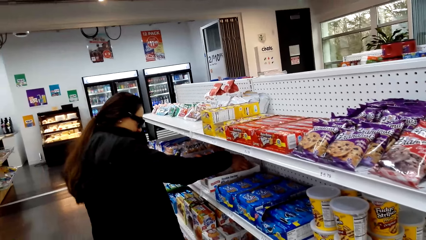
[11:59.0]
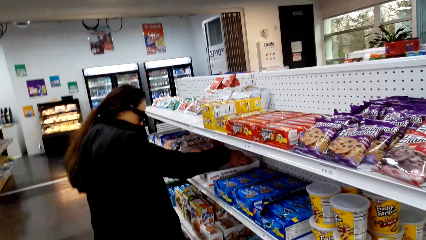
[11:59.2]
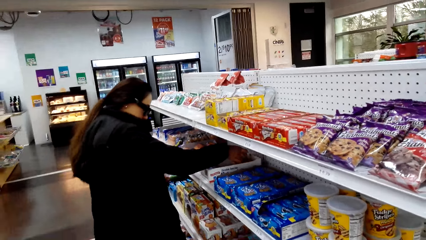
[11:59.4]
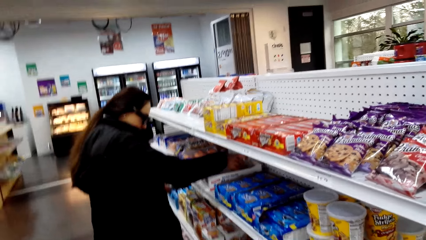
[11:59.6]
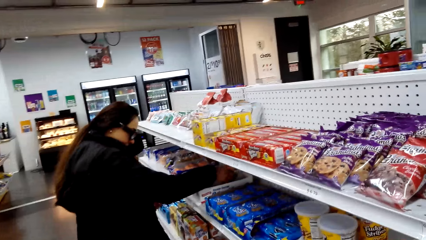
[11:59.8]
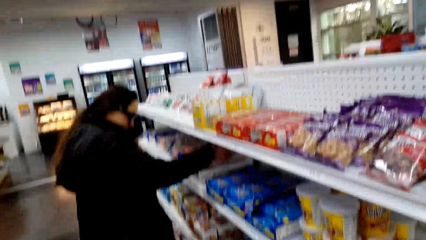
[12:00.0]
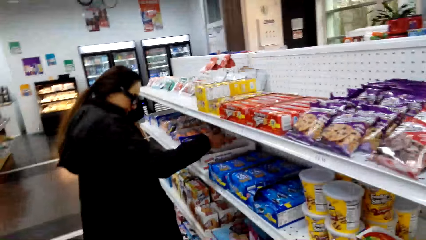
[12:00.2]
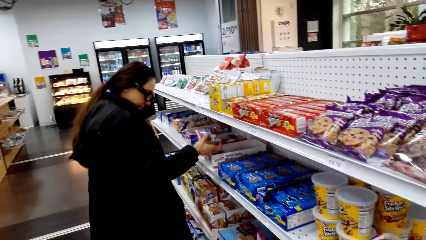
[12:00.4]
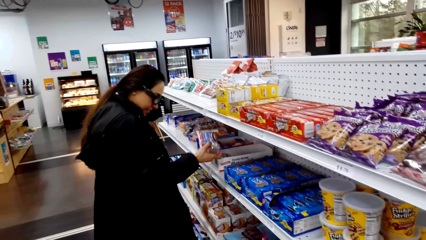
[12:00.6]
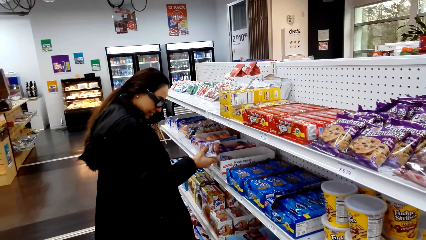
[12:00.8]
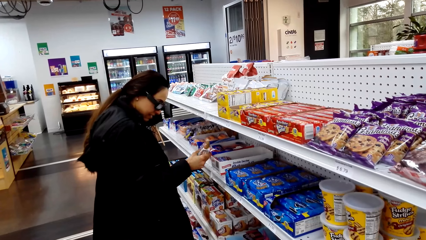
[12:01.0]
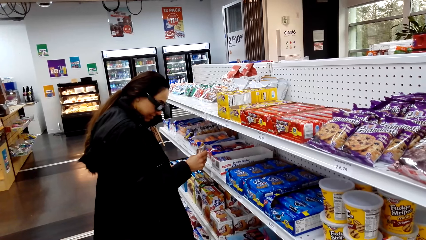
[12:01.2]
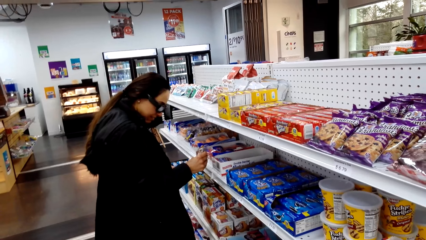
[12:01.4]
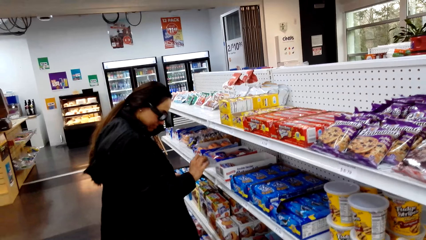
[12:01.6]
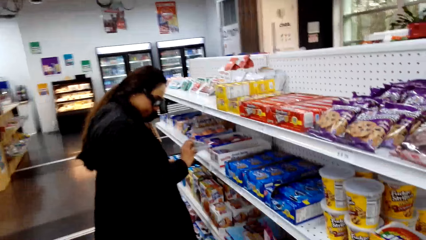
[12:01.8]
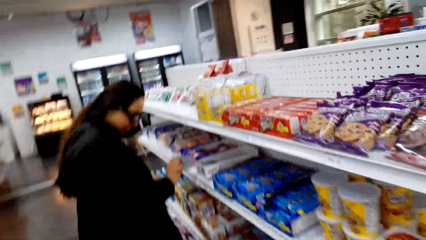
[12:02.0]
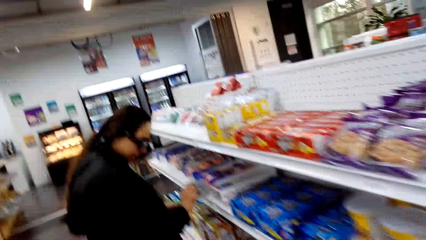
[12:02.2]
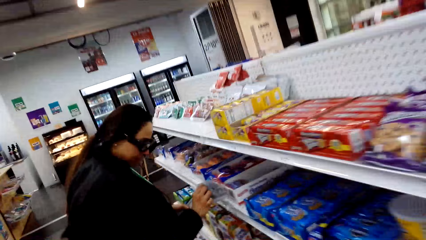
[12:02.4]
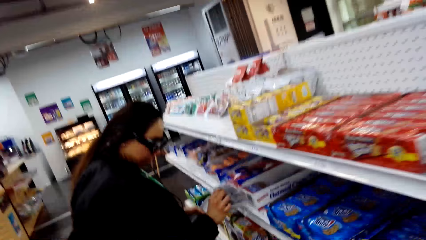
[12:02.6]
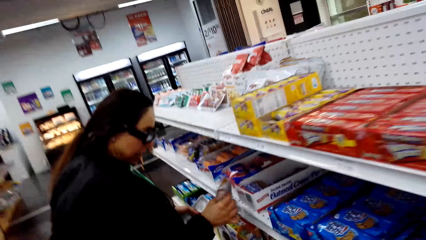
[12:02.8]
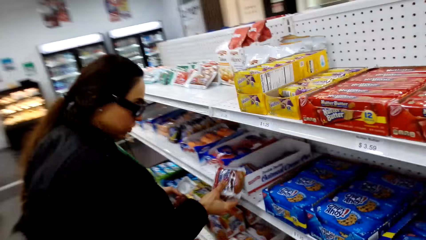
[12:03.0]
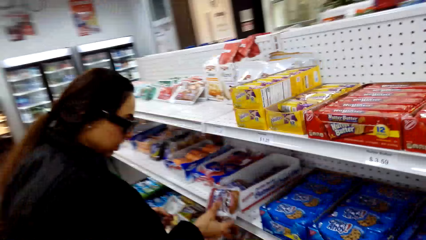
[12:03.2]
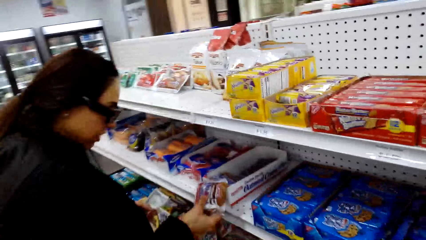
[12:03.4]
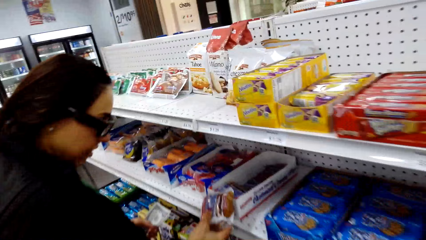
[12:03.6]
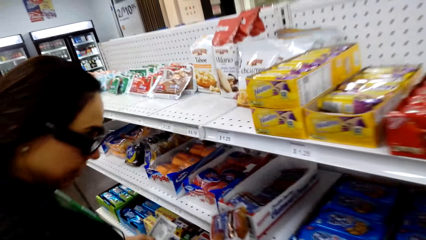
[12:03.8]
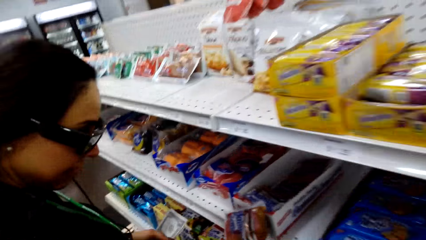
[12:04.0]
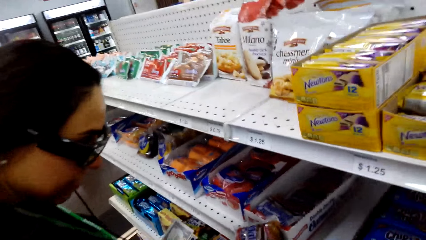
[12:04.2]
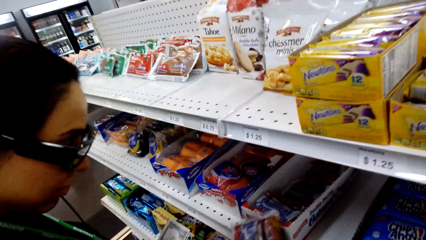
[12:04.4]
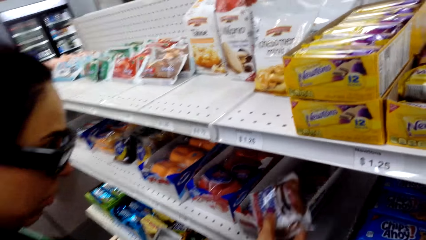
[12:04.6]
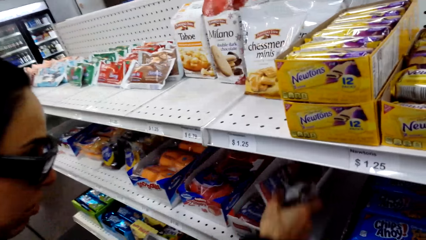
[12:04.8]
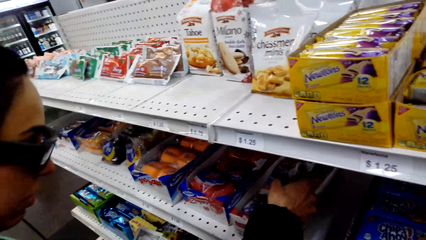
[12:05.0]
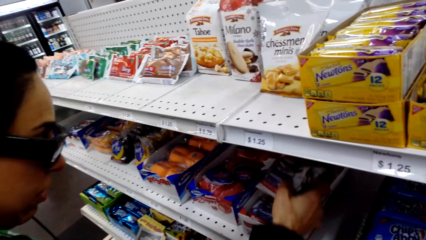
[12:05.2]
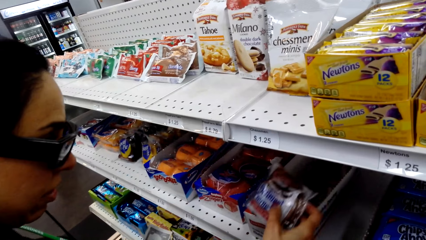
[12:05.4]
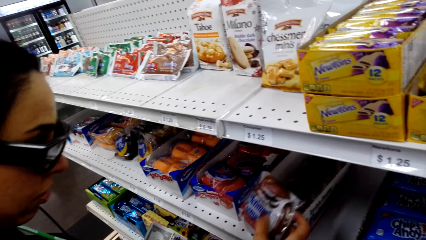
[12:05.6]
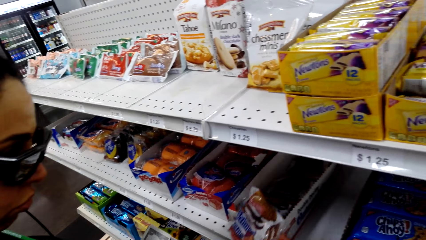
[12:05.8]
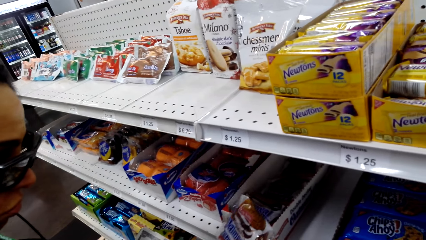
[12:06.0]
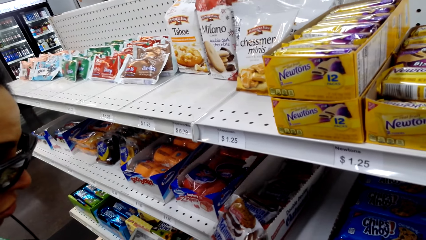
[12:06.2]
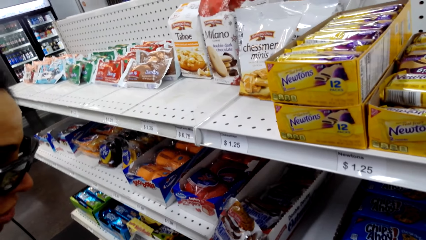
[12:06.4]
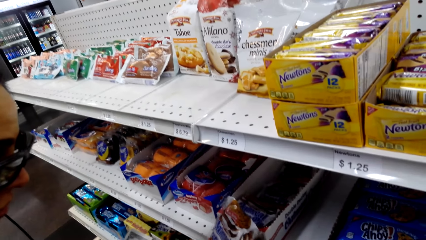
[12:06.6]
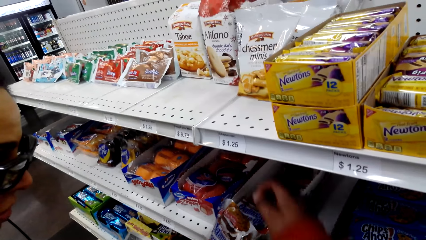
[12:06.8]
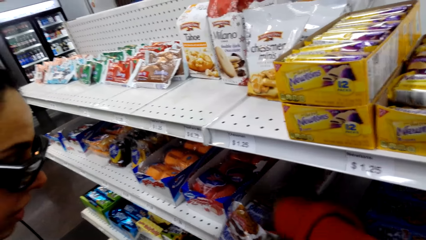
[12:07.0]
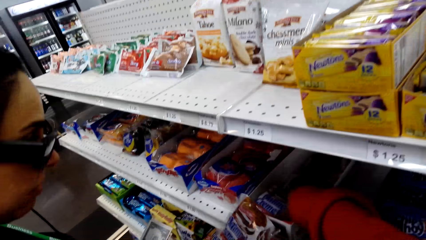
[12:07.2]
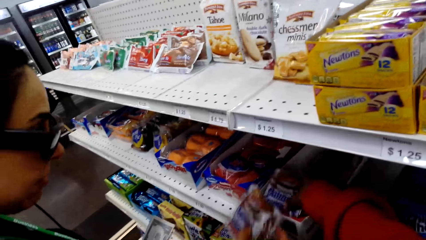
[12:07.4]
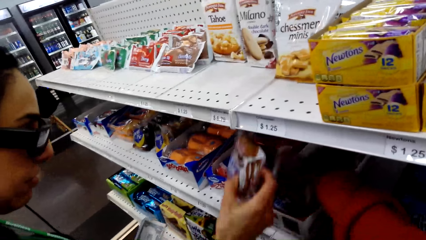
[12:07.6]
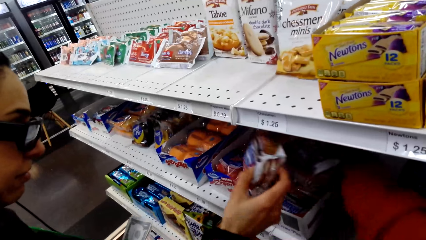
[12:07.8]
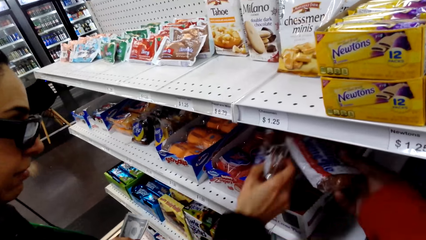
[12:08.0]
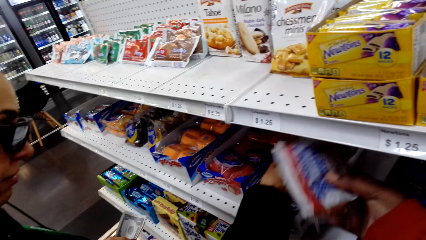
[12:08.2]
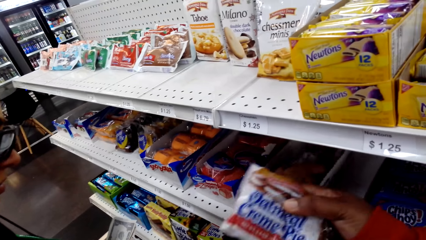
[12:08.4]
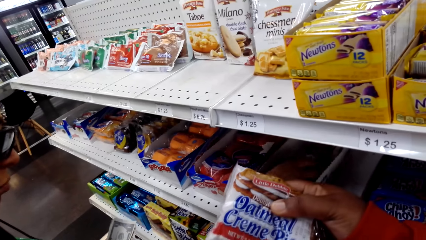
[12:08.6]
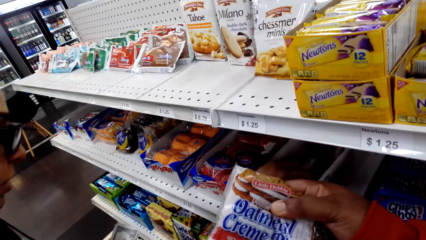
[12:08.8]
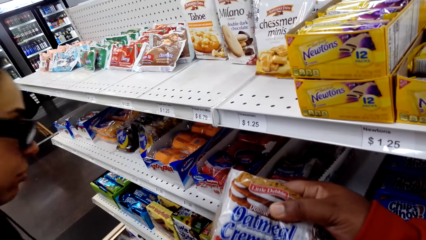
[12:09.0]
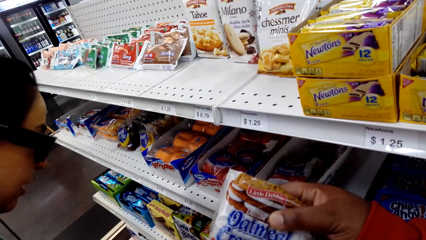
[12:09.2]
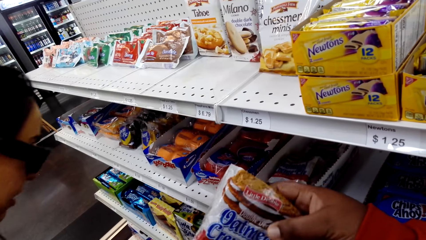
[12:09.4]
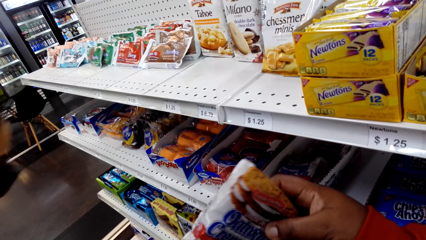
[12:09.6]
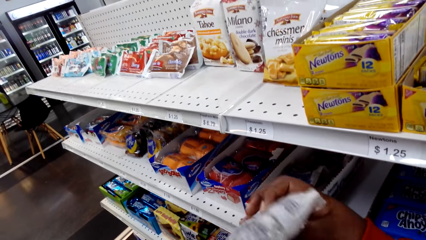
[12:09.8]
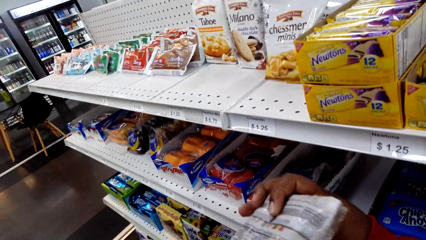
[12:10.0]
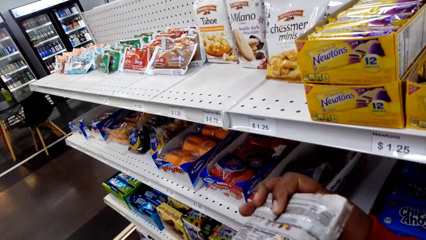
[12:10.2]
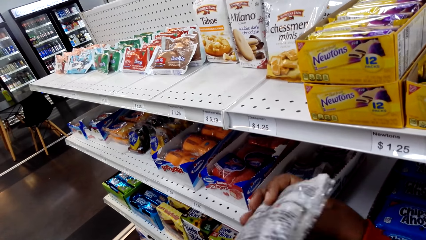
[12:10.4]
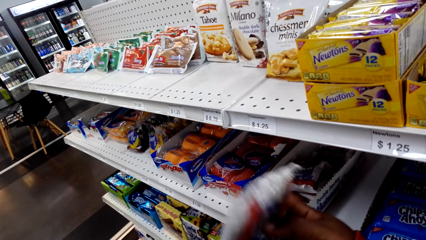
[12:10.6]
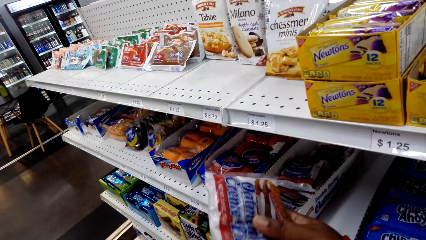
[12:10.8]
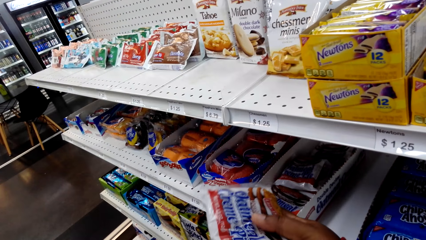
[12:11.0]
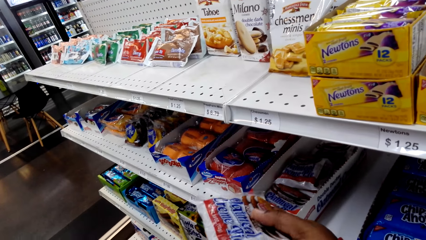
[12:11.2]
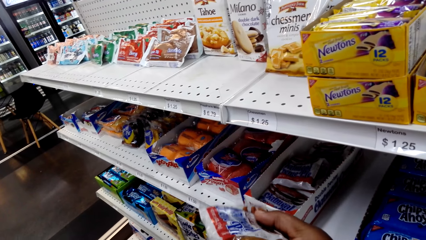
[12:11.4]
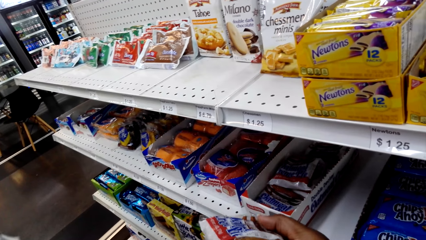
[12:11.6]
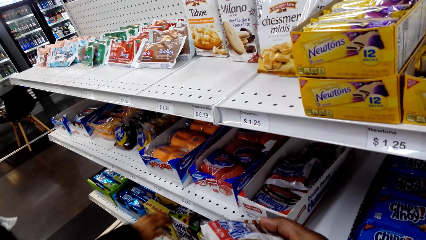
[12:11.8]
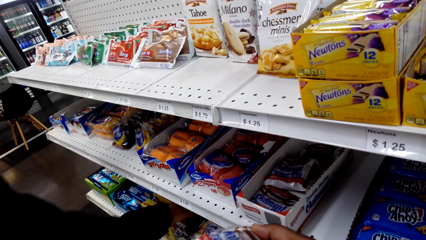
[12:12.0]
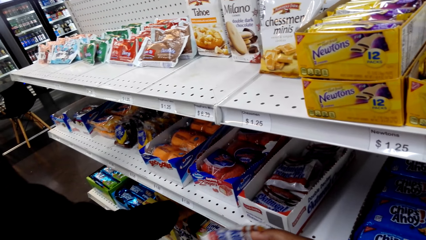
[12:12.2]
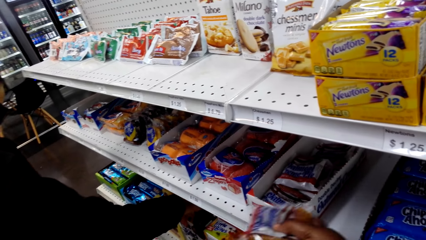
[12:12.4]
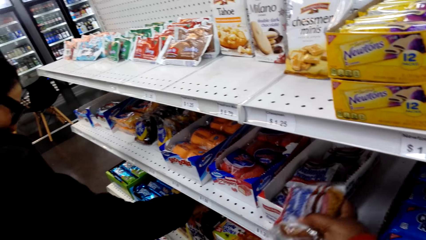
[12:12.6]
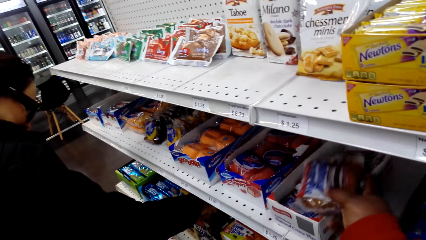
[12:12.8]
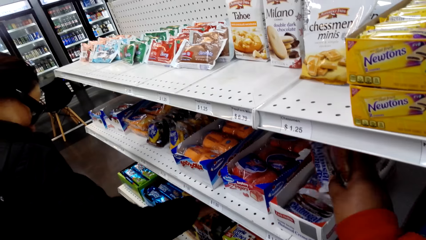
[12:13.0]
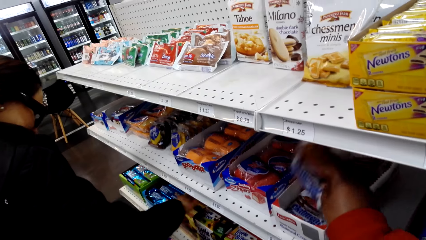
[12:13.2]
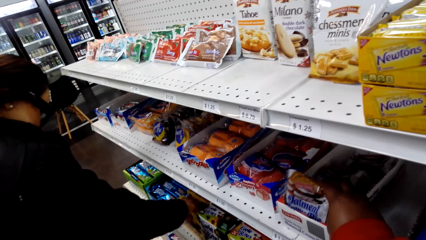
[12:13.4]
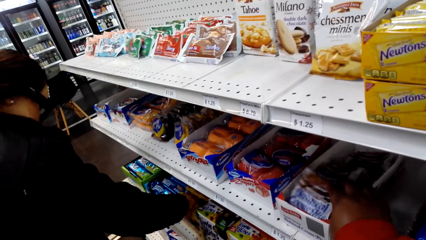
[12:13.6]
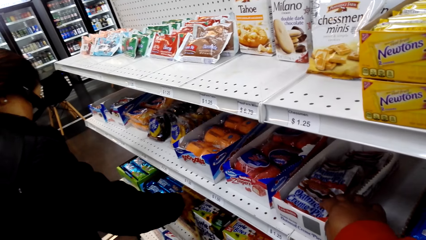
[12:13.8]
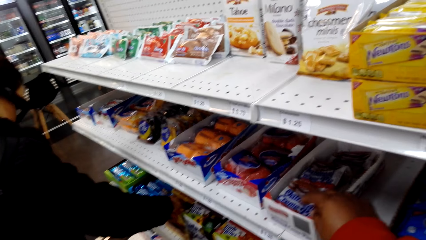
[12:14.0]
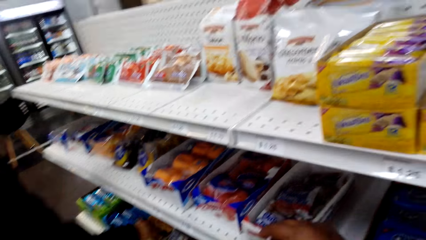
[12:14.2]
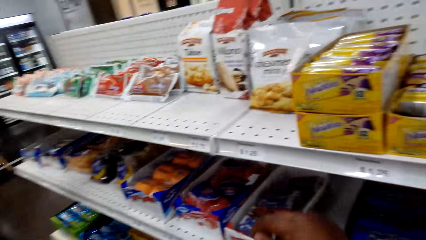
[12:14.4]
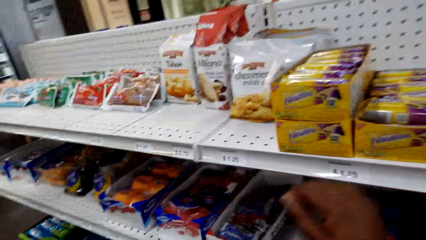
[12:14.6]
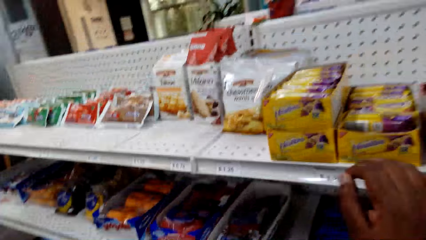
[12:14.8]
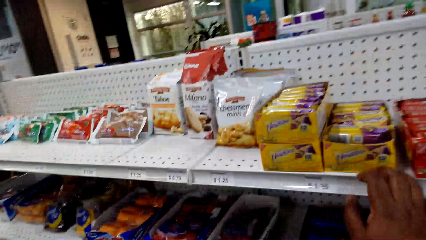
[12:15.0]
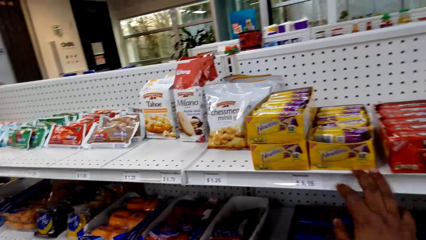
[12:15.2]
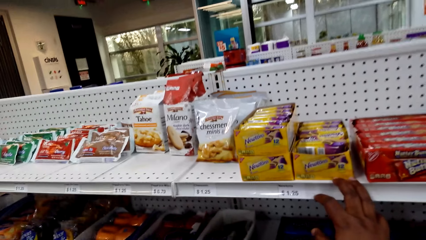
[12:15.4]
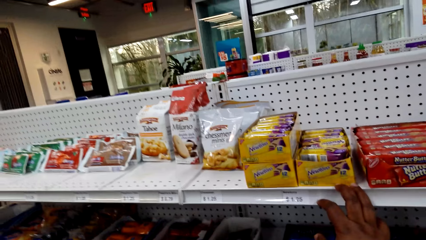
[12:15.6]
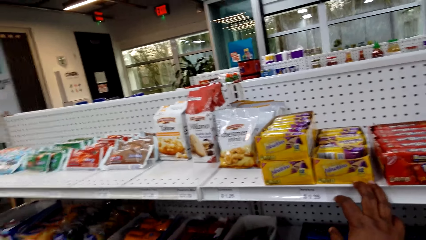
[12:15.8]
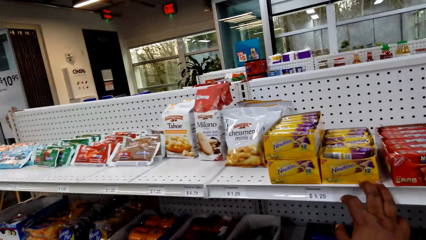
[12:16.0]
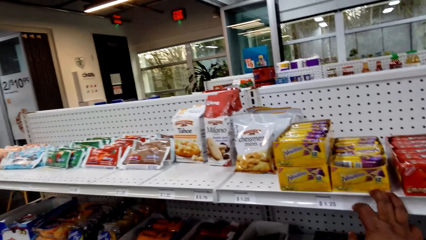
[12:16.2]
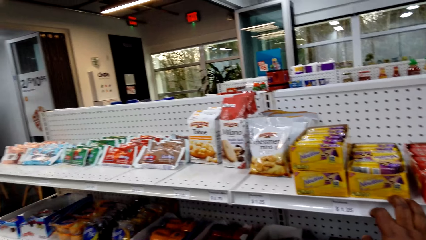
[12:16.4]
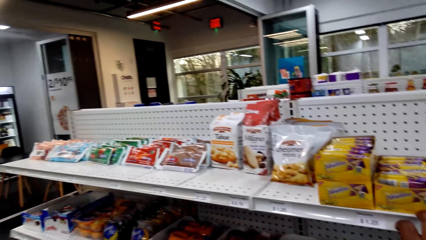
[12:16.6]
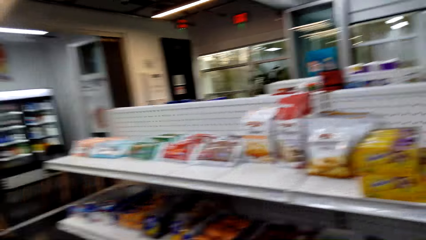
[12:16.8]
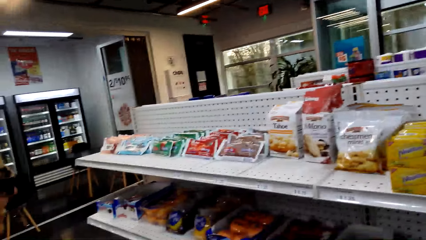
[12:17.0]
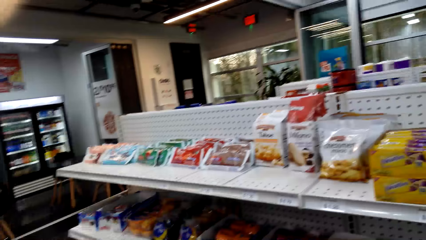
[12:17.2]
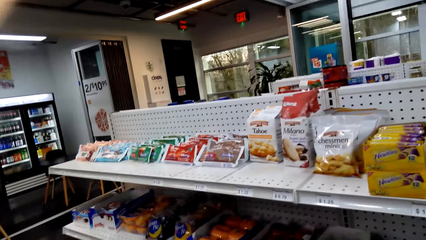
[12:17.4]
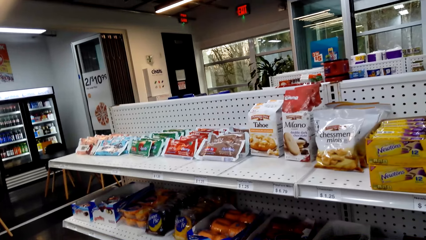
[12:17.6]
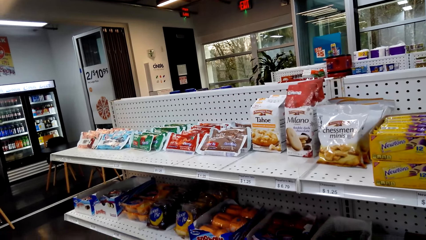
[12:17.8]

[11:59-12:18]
The camera wearer talks to the woman. They pick up the oatmeal in the shelf. They look at the oatmeal. They put the oatmeal on the shelf. They look around and touch the shelf.
